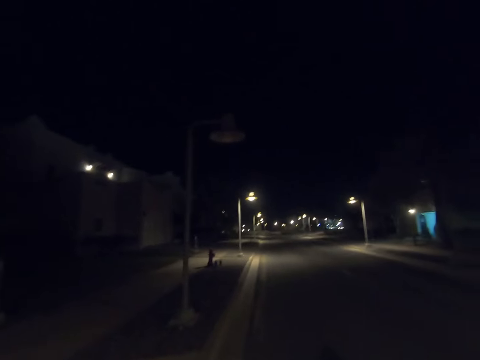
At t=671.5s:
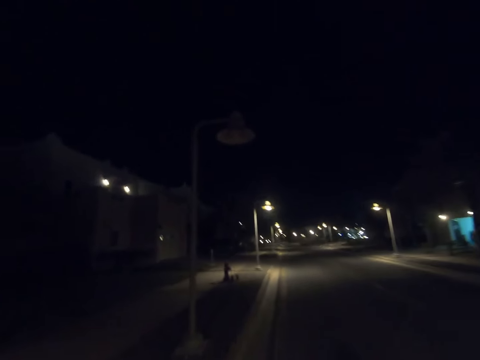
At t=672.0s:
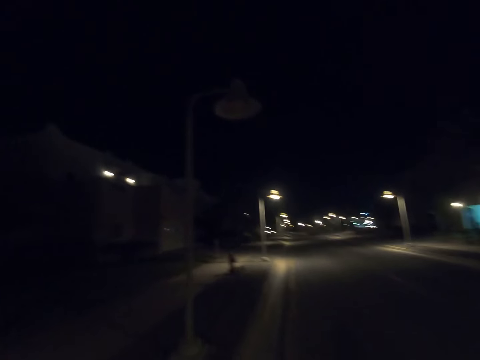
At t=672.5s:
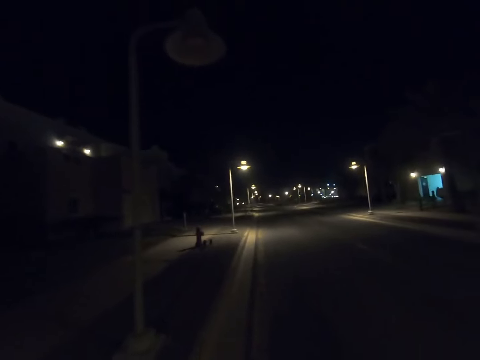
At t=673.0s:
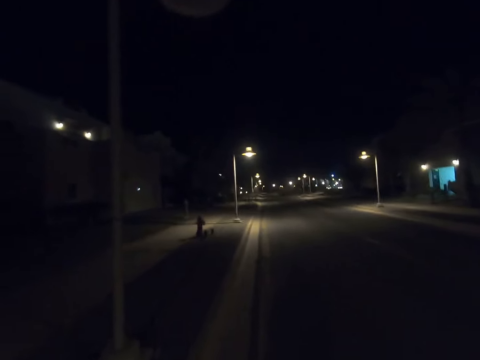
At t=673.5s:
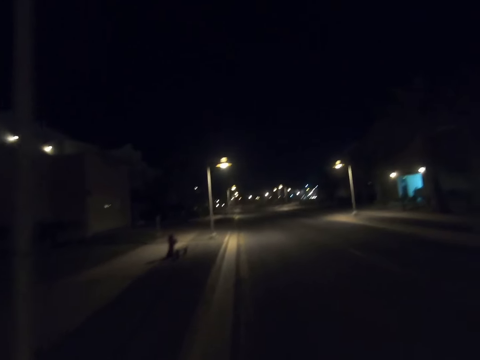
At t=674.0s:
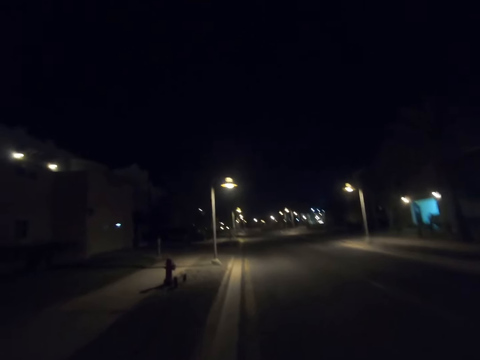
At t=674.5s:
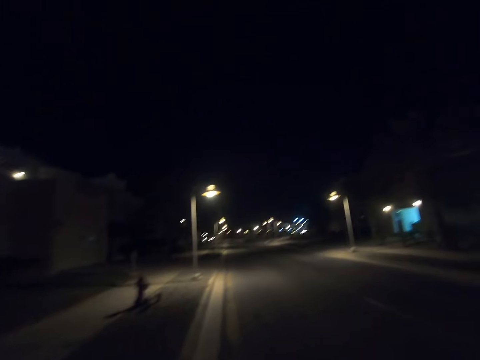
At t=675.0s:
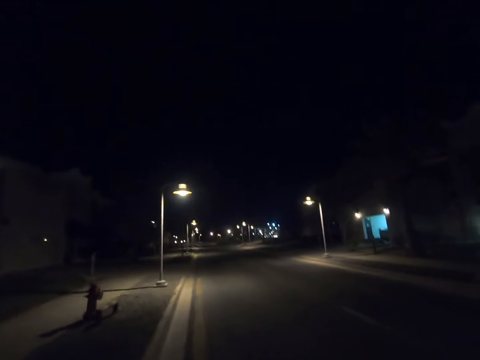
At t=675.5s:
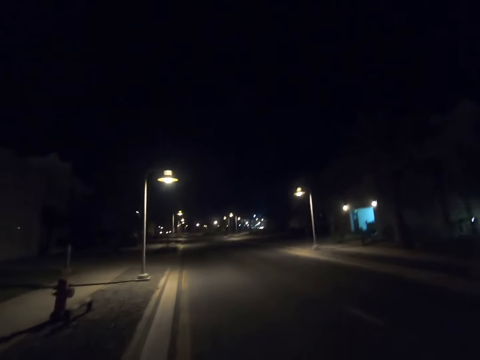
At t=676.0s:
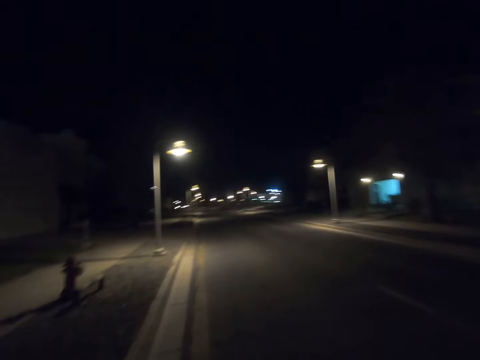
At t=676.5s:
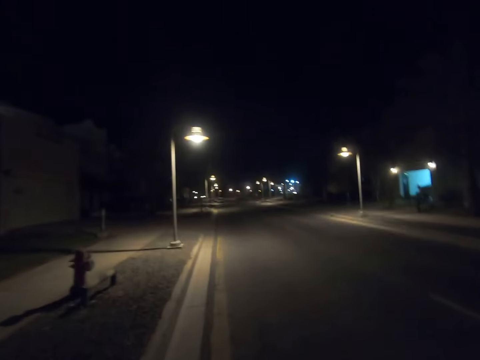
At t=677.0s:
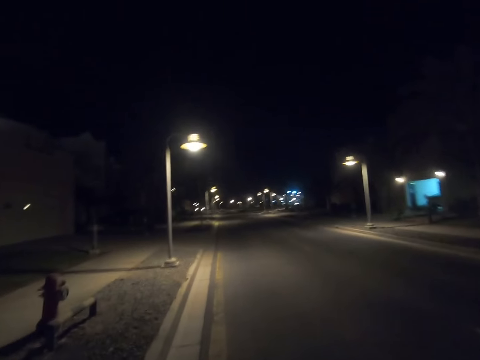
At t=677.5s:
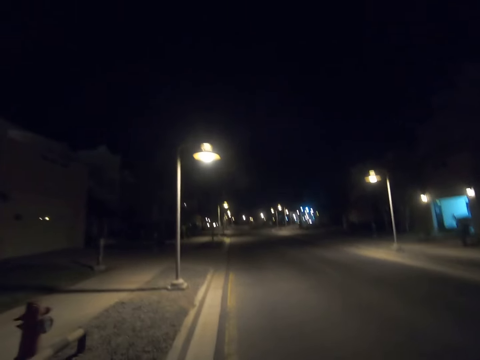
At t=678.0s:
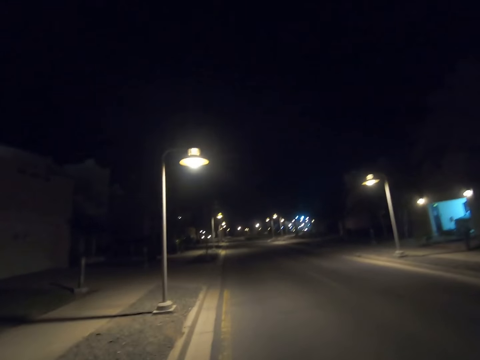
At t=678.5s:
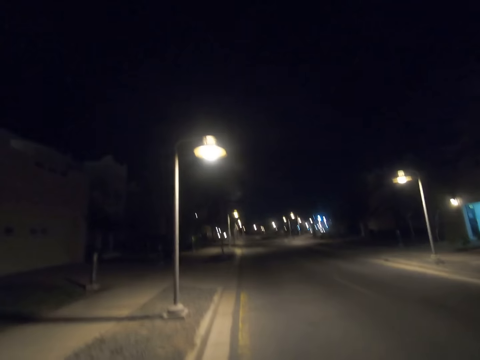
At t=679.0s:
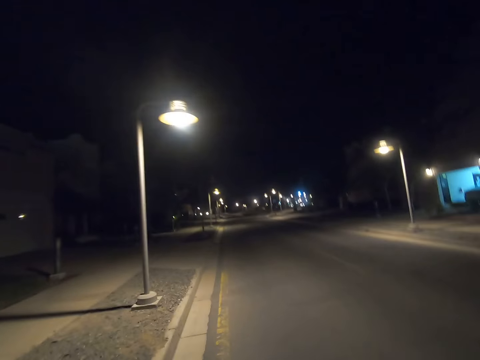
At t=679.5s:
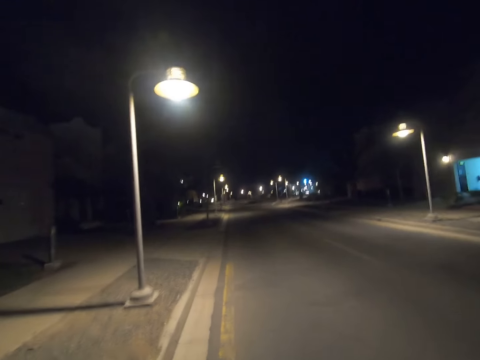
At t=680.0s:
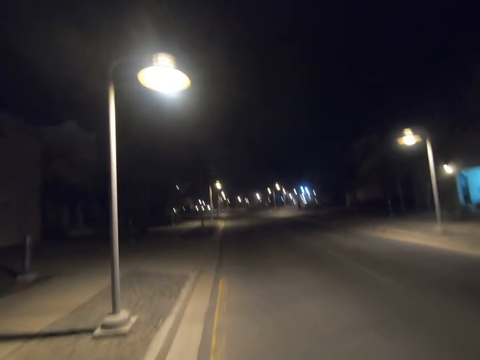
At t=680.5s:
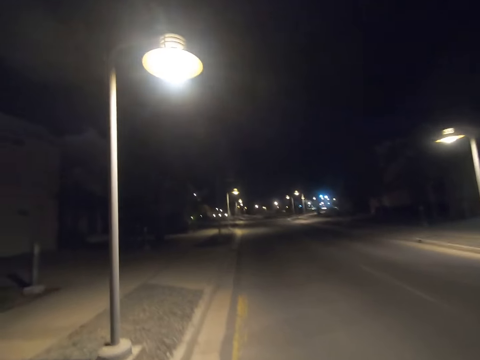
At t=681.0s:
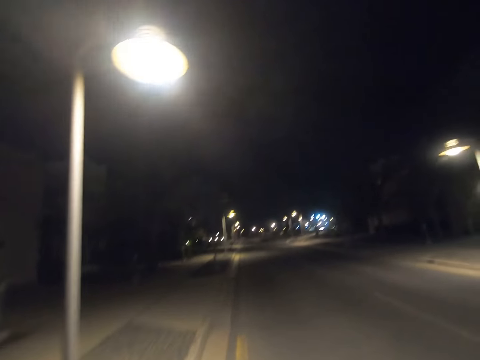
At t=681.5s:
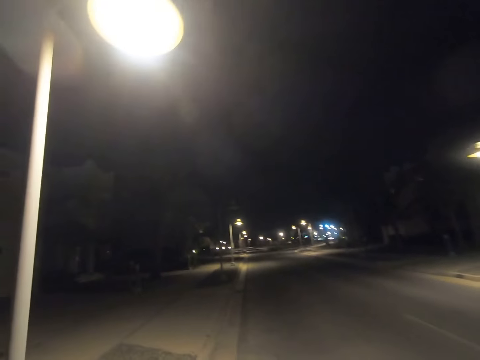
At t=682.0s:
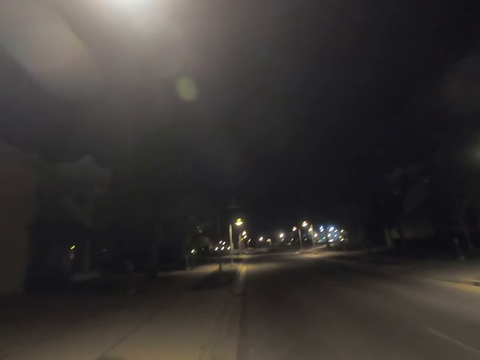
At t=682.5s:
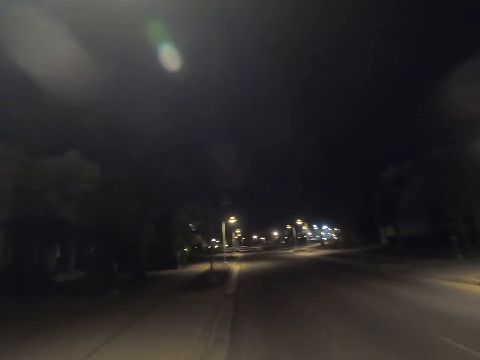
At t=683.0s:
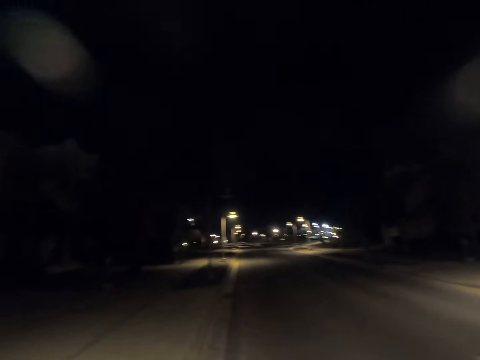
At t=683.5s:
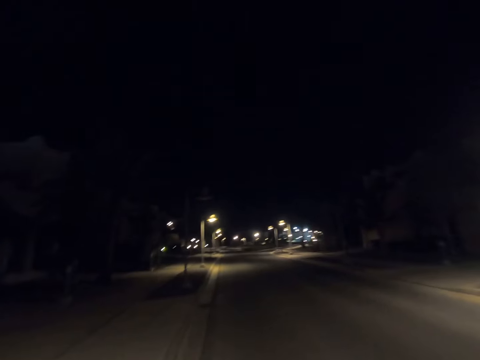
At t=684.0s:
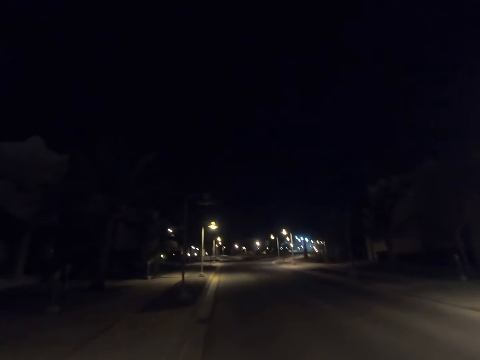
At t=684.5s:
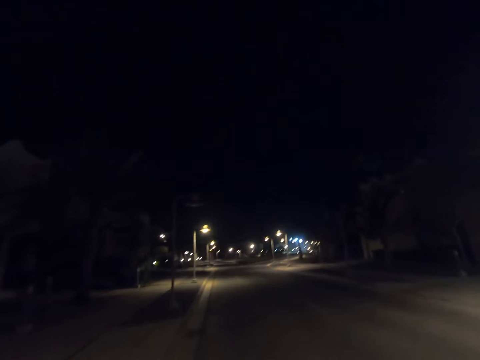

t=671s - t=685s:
The camera wearer walks past a street light pole. They walk past a fire hydrant. They walk past a street light pole.

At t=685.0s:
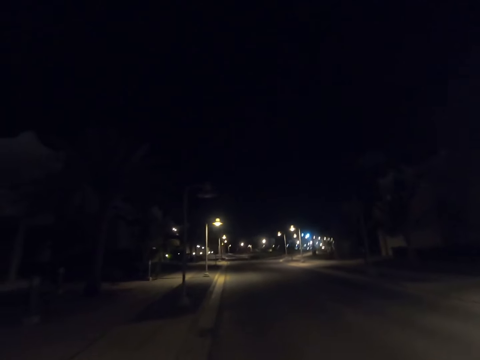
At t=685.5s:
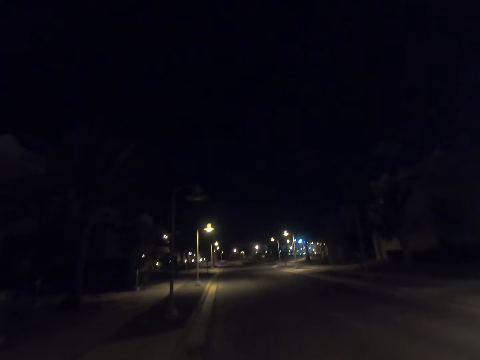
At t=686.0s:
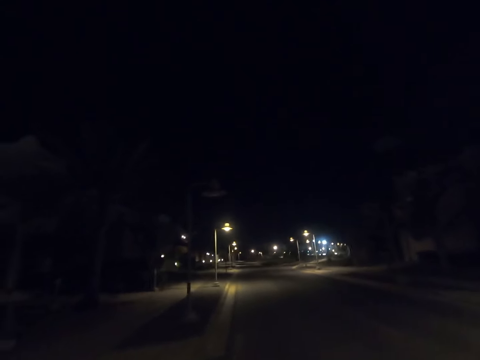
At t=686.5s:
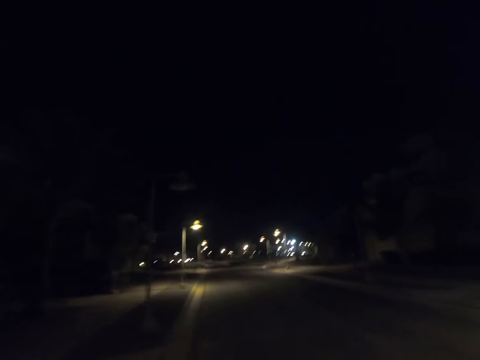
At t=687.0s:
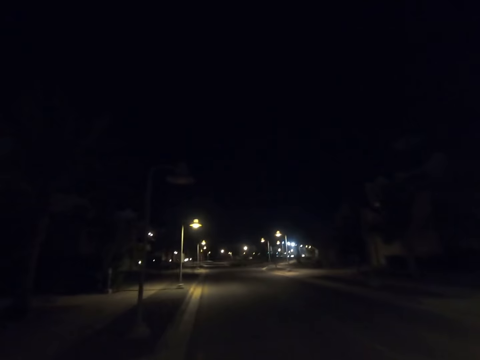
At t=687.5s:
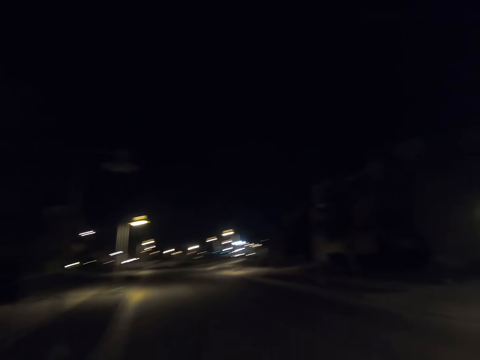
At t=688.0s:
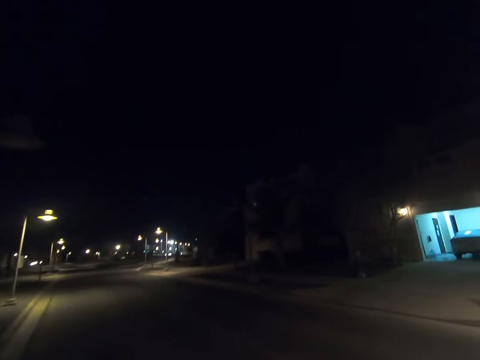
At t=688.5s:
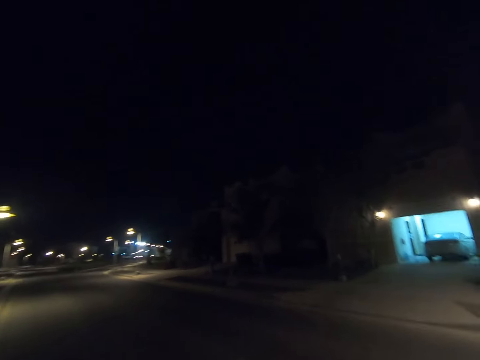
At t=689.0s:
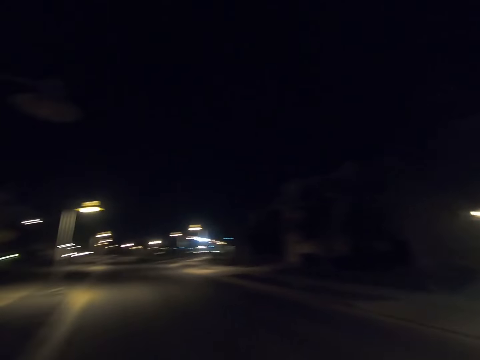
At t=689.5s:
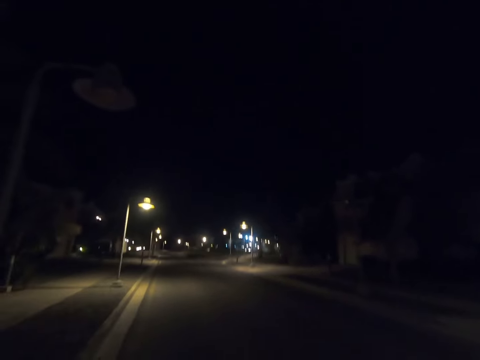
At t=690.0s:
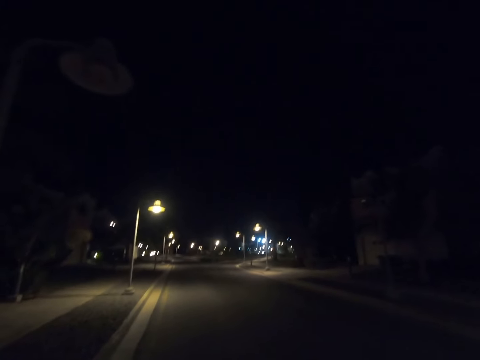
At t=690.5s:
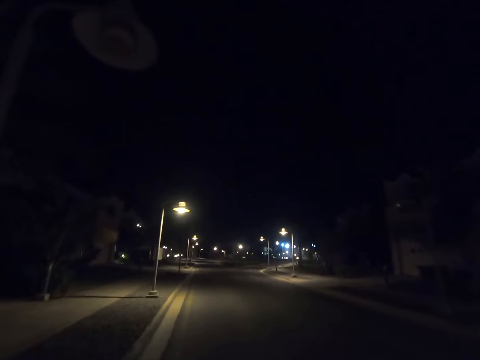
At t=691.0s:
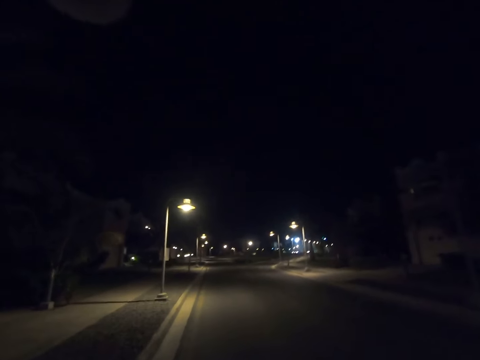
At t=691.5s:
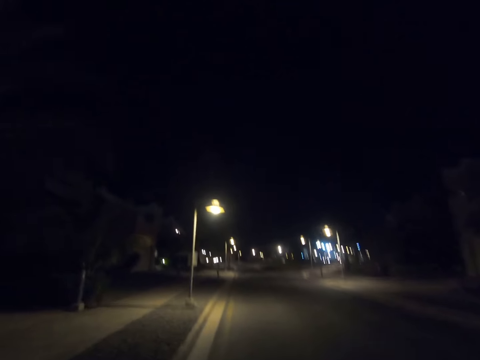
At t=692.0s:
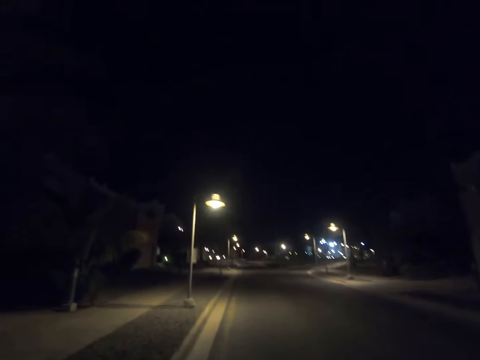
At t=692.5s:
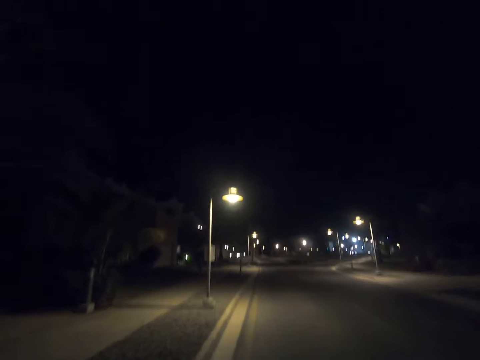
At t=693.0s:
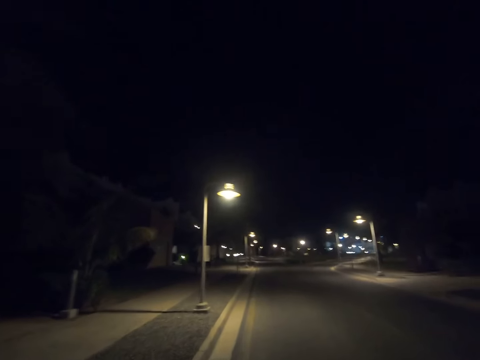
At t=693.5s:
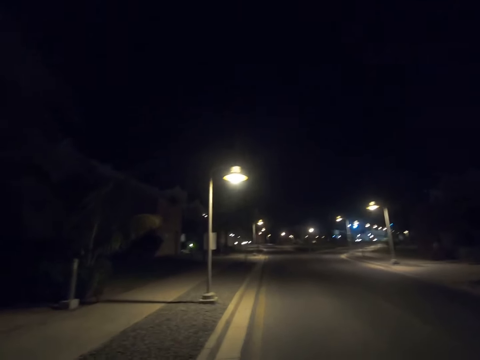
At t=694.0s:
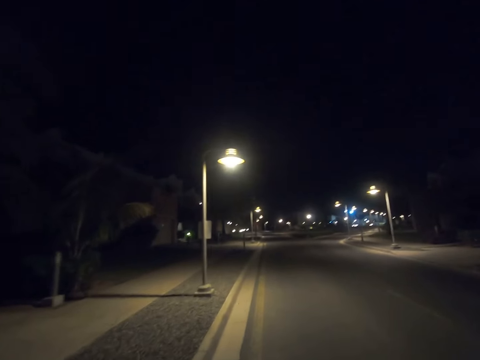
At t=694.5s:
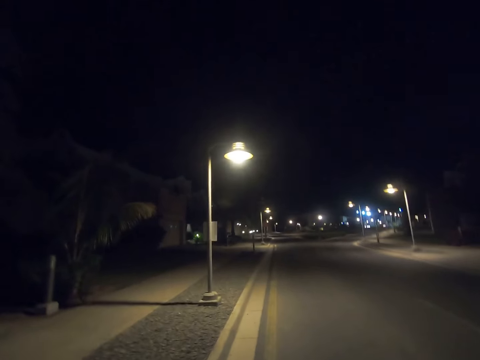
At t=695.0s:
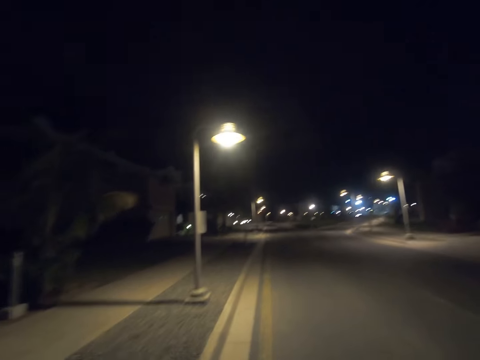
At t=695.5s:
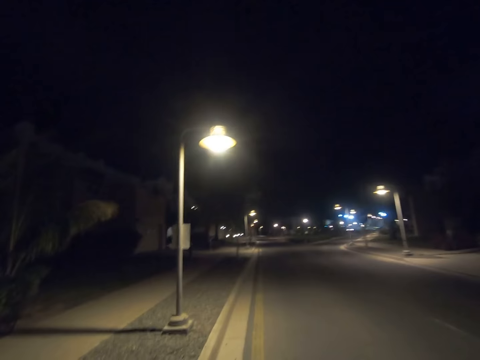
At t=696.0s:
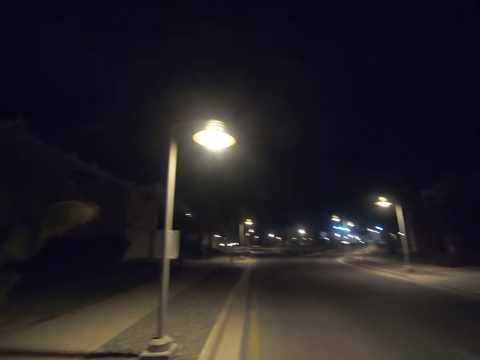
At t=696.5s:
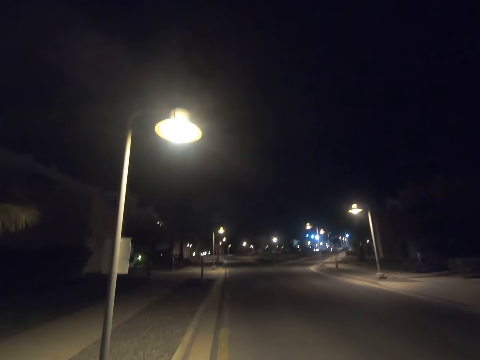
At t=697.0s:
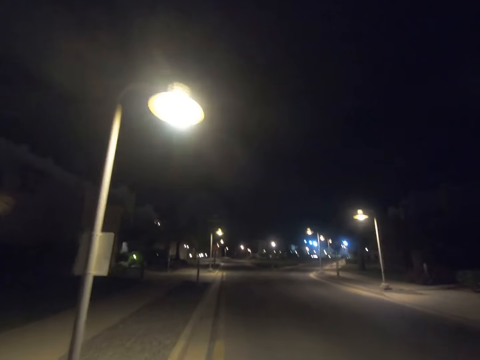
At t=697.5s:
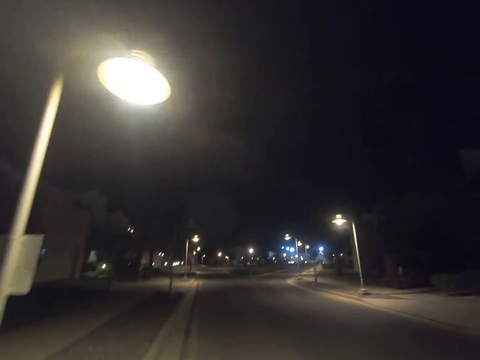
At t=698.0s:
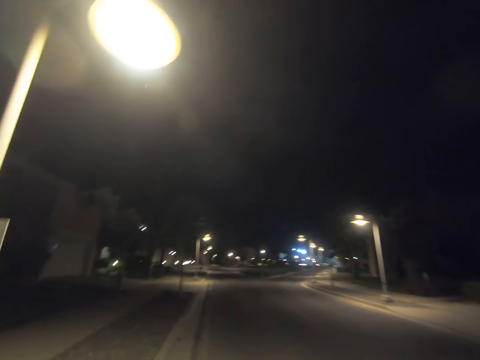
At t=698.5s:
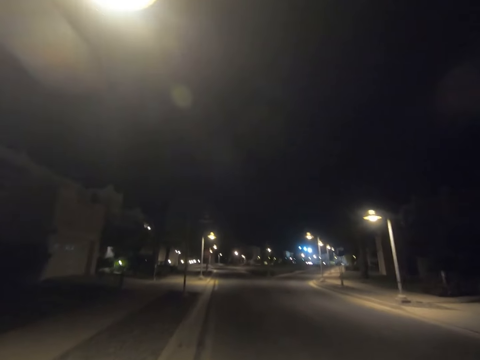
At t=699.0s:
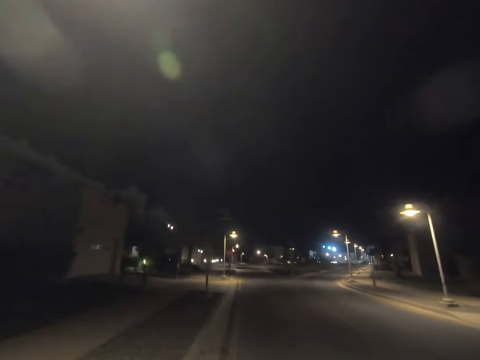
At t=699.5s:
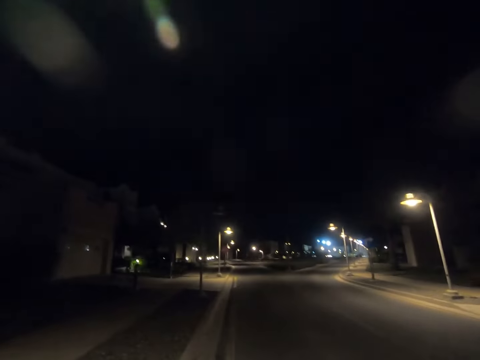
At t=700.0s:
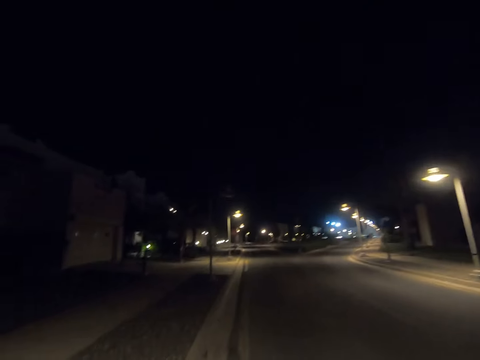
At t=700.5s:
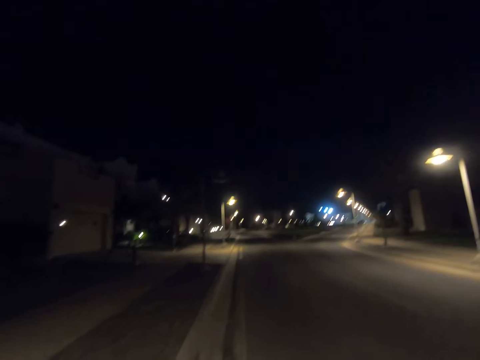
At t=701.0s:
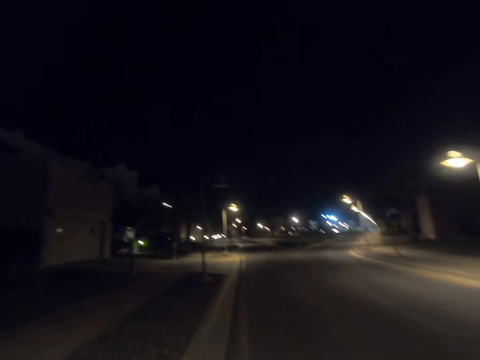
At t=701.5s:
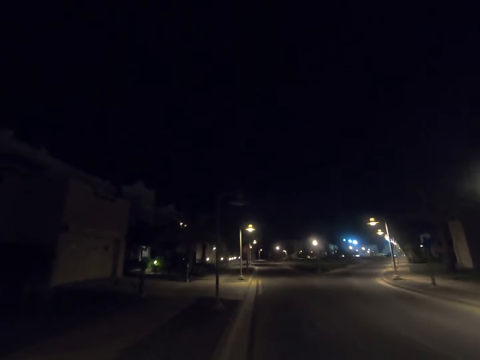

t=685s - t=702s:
The camera wearer looks to his right. He returns his gaze. He walks past a street light pole. He walks past a street light pole again.
